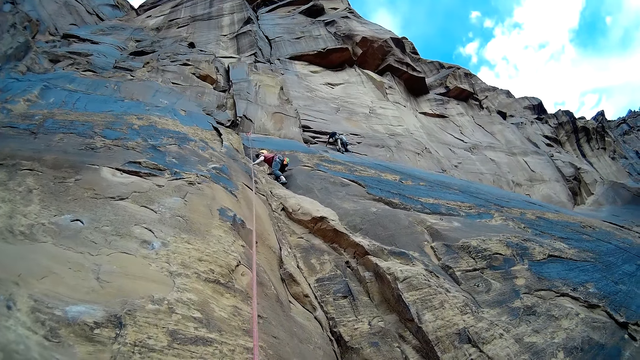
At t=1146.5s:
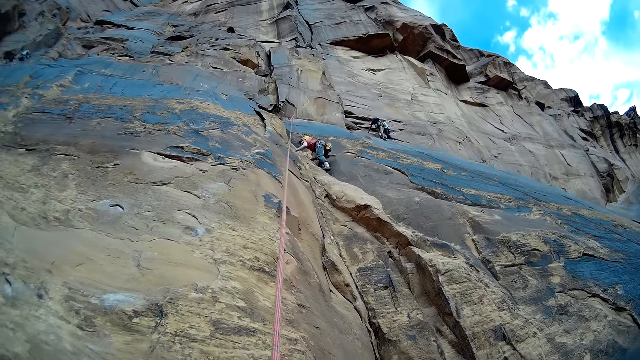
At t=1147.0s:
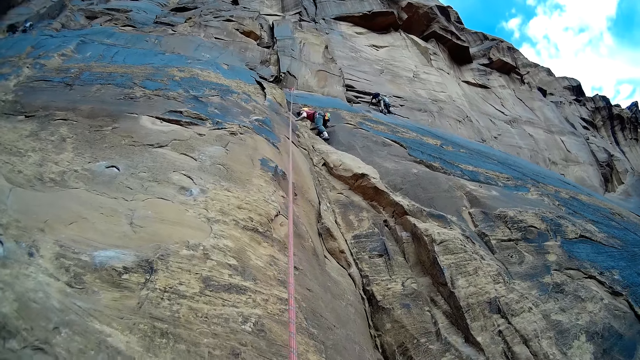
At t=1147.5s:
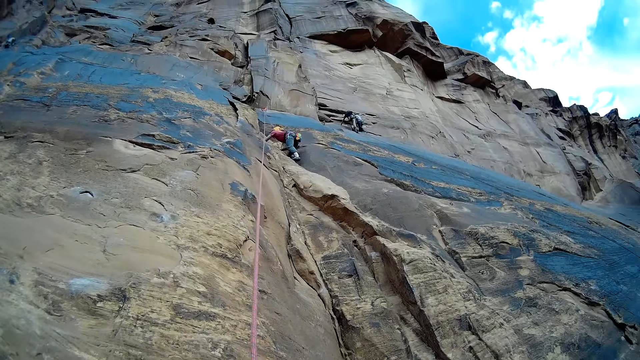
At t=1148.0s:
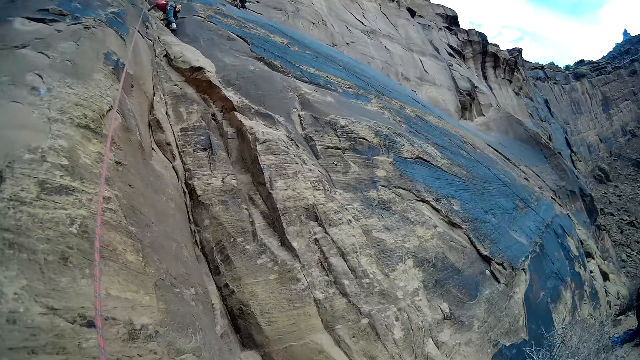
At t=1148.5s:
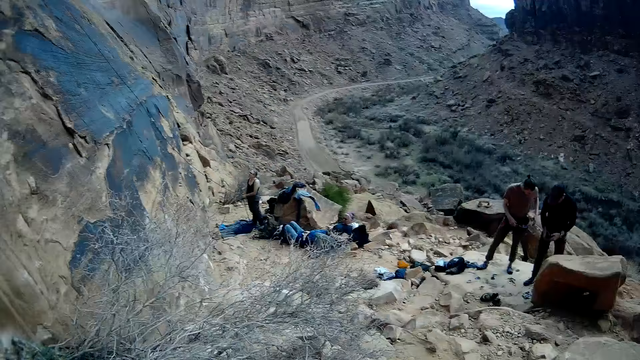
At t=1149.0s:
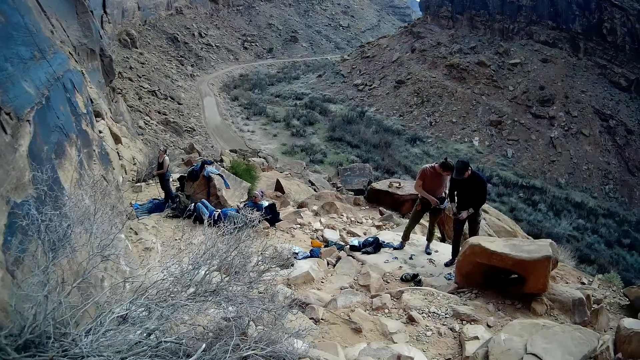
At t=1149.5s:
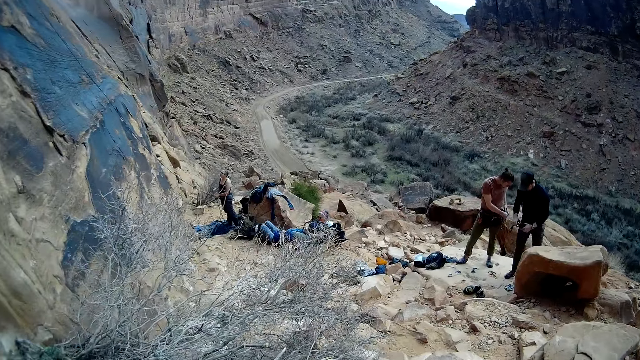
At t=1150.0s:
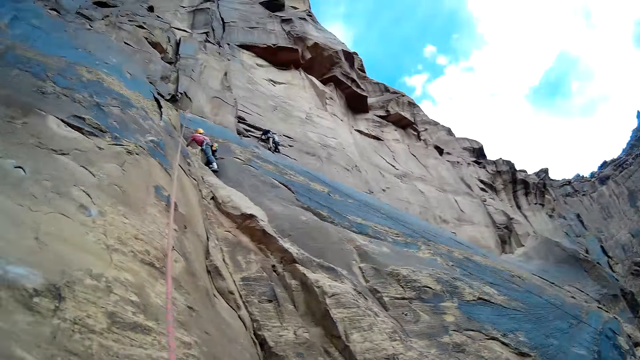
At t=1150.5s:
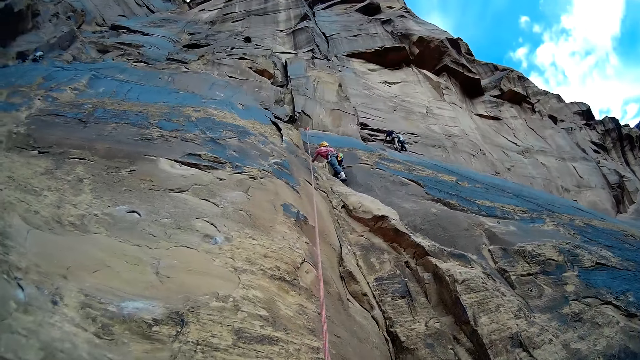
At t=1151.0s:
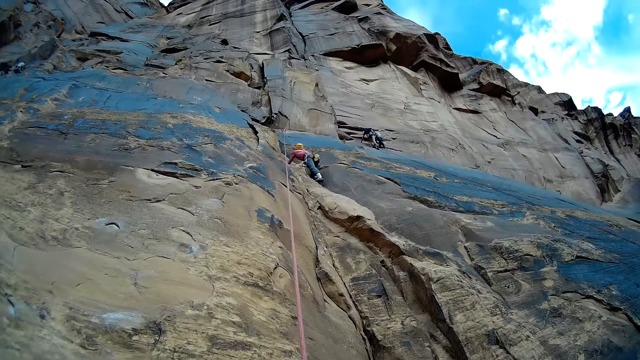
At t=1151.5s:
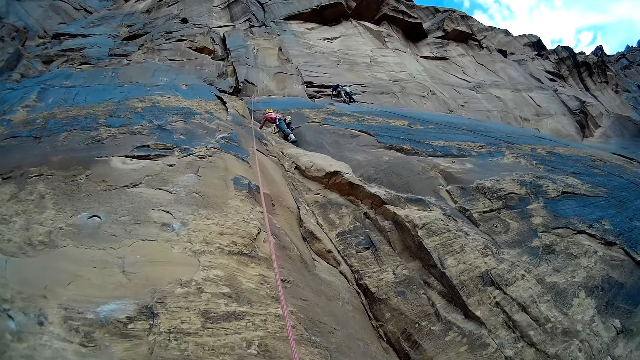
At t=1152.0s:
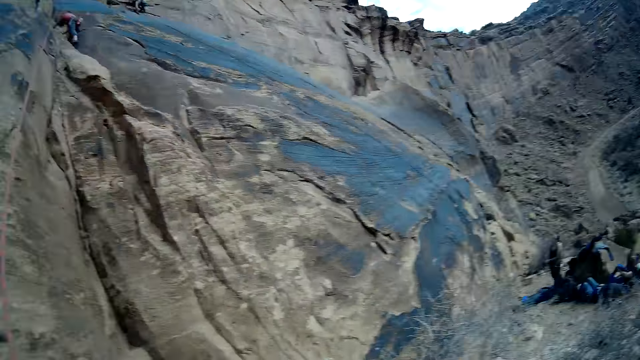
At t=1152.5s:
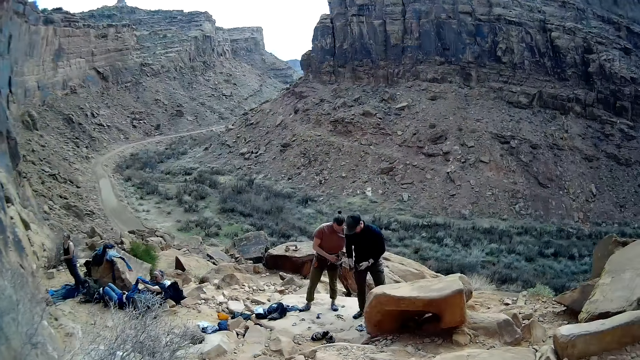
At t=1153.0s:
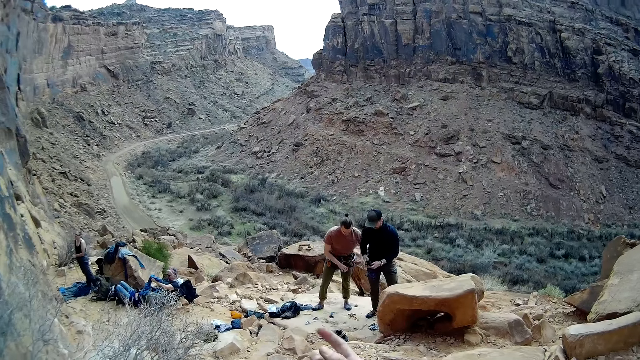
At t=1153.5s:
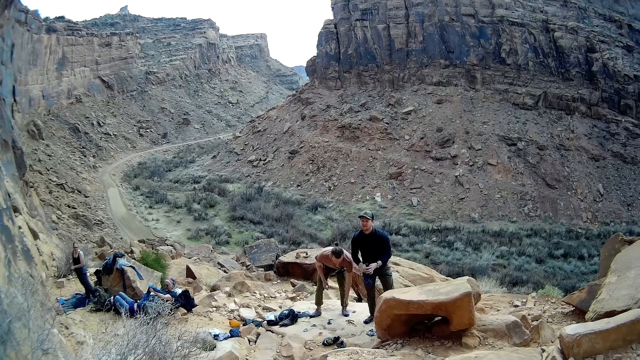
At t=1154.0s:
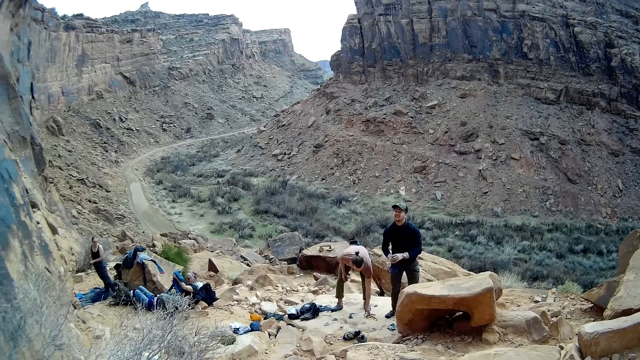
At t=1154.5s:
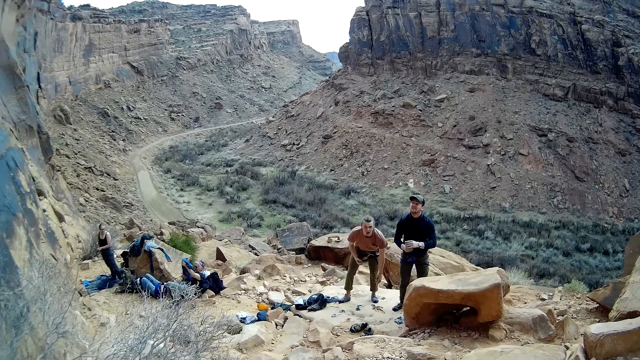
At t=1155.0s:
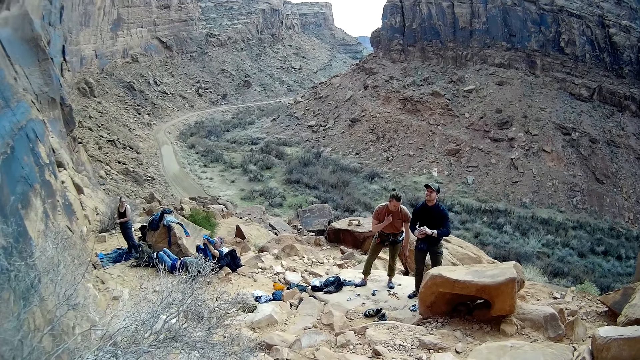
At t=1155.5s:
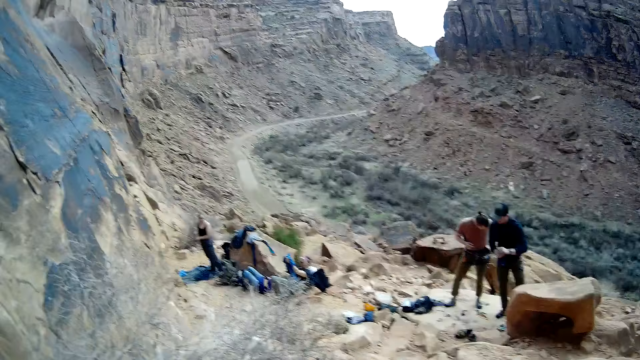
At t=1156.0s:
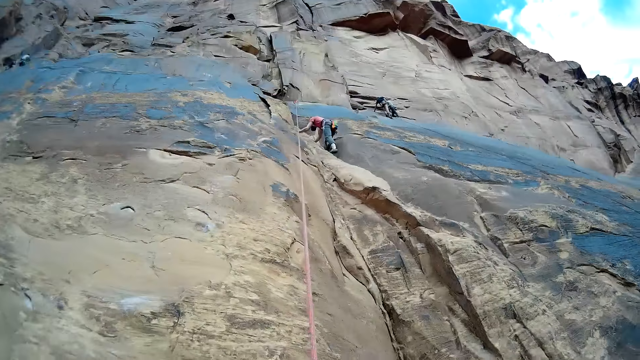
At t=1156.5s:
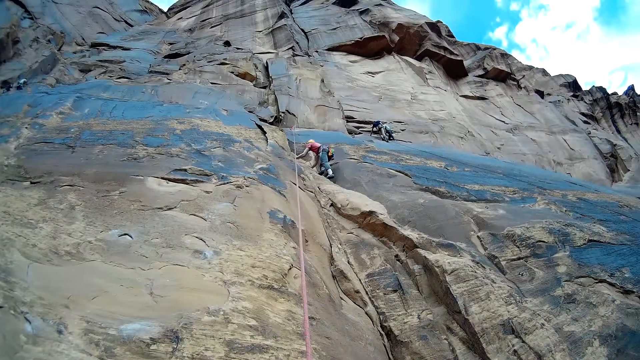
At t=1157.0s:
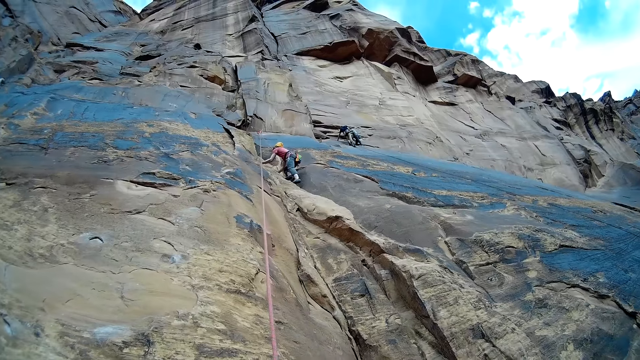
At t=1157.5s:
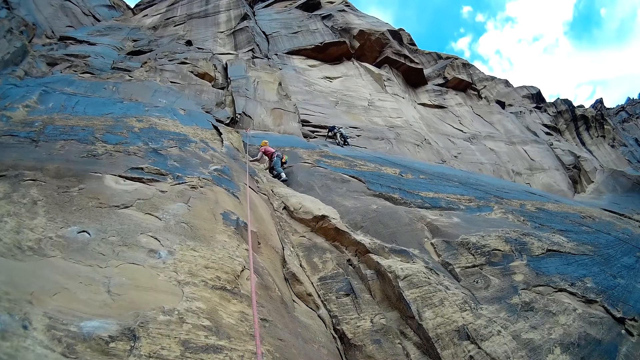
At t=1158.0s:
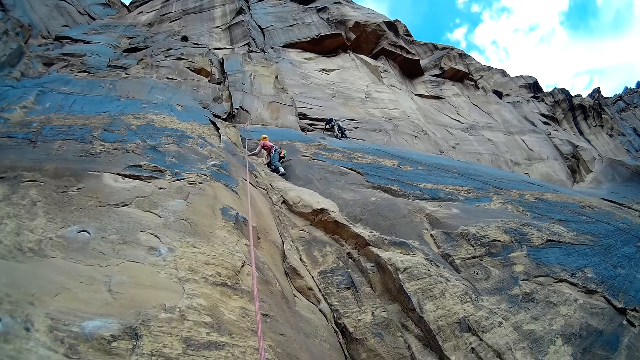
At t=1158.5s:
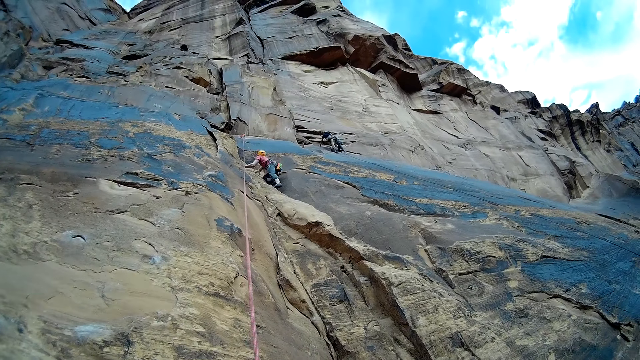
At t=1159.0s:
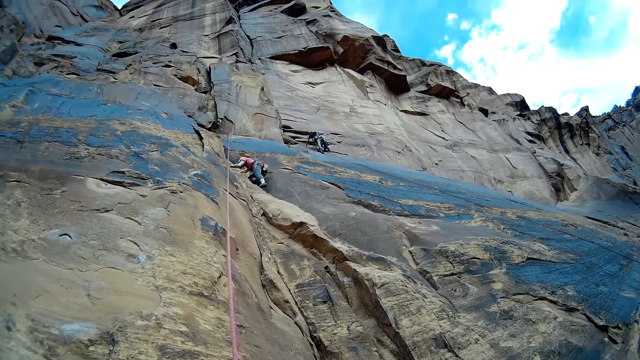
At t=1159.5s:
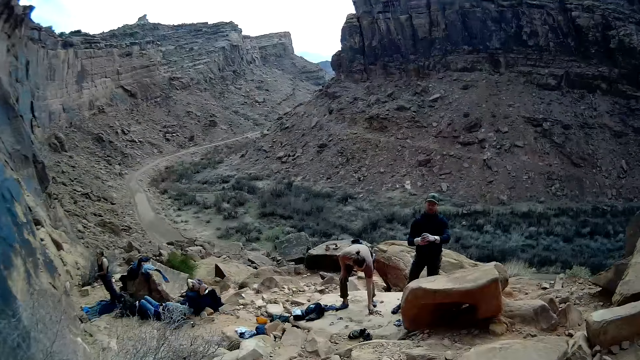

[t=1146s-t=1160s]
The camera wearer looks around. They talk to a man. They look around.

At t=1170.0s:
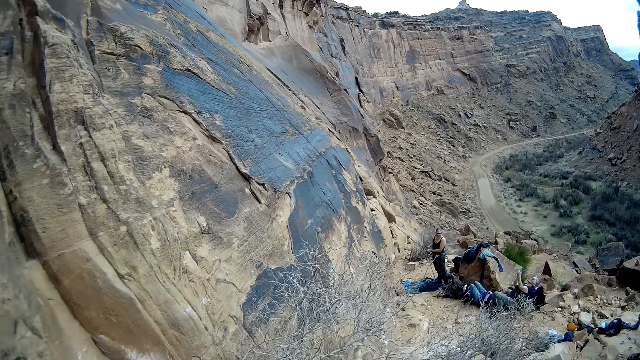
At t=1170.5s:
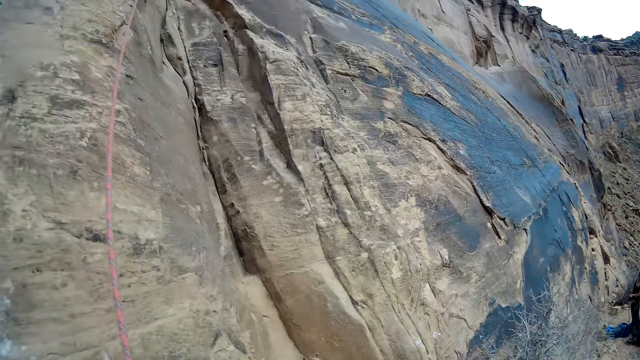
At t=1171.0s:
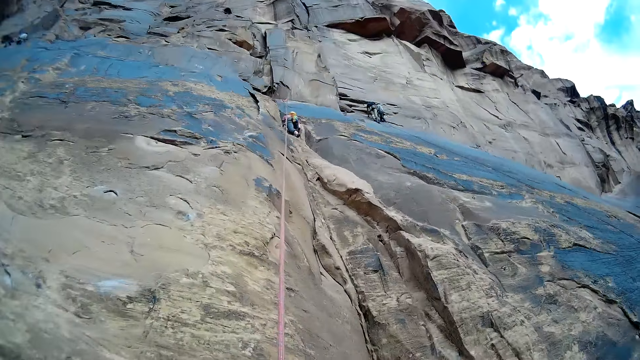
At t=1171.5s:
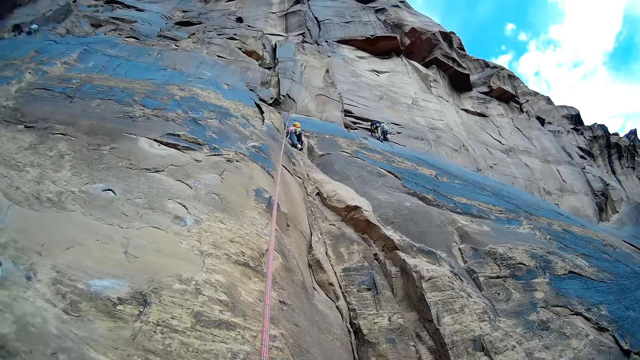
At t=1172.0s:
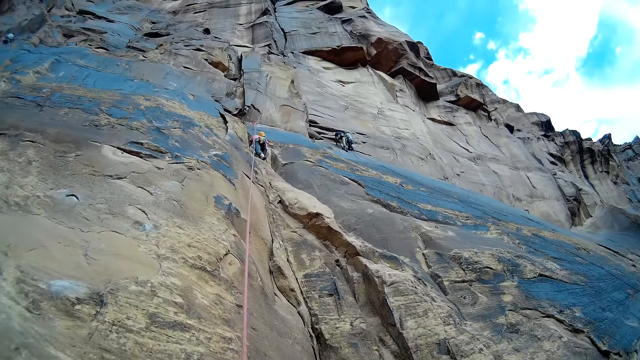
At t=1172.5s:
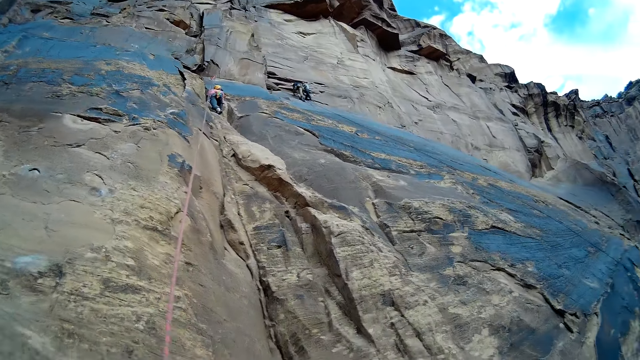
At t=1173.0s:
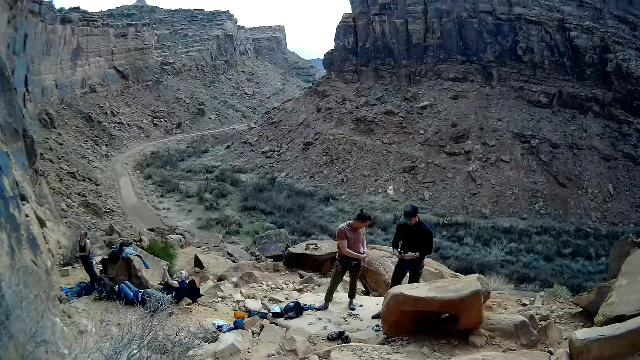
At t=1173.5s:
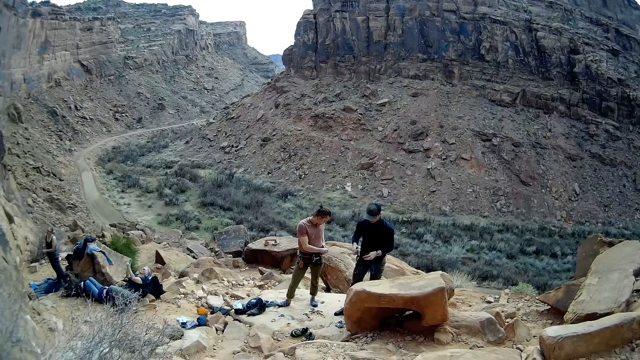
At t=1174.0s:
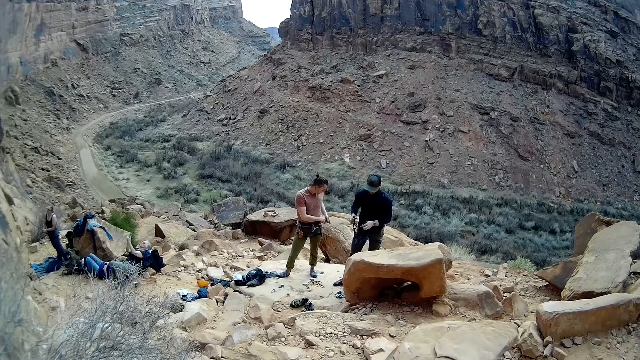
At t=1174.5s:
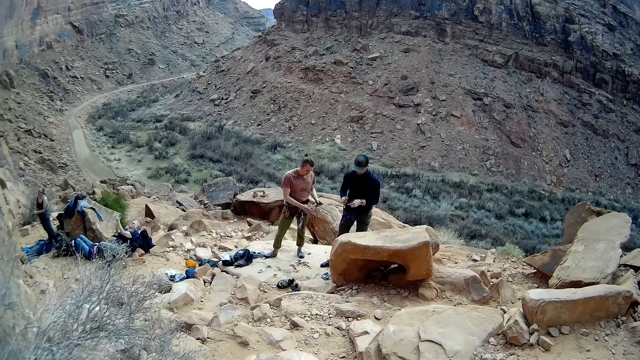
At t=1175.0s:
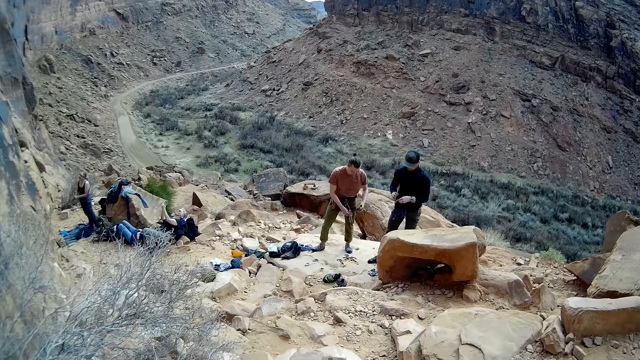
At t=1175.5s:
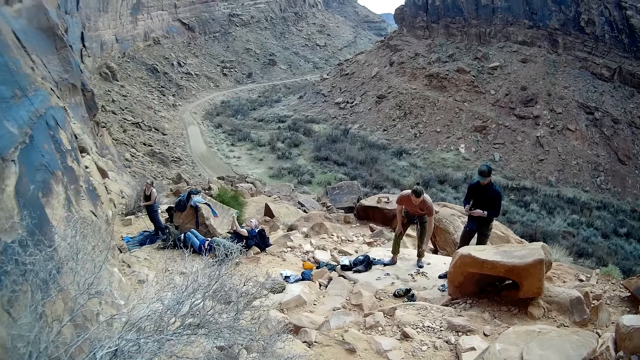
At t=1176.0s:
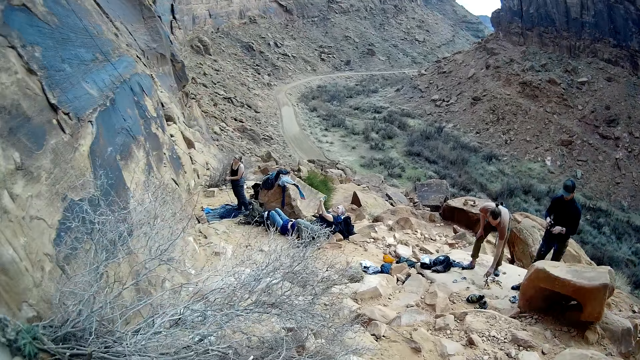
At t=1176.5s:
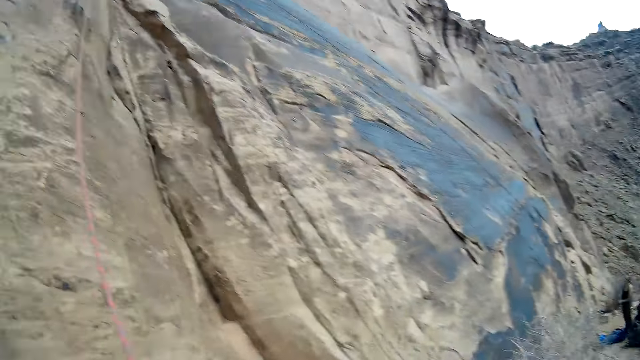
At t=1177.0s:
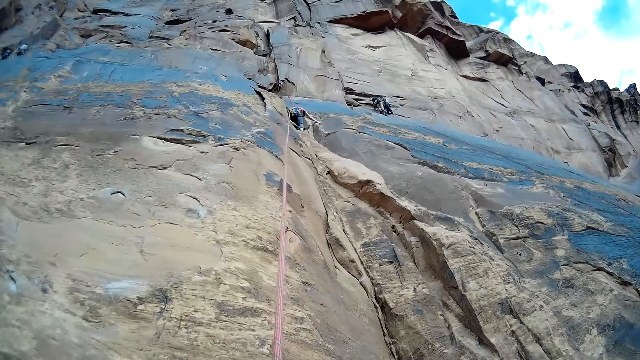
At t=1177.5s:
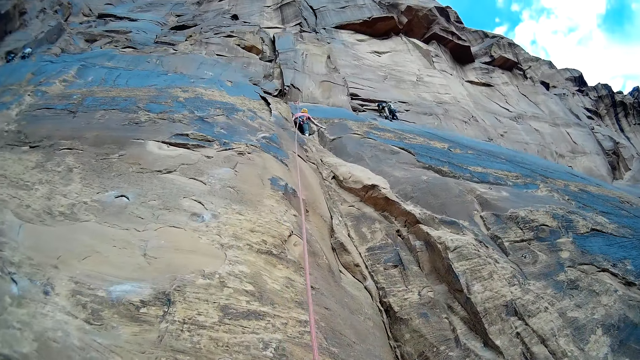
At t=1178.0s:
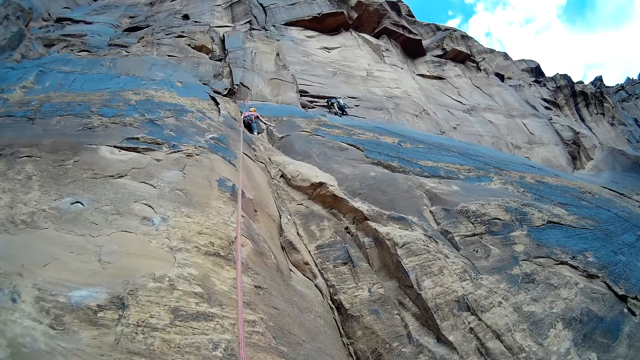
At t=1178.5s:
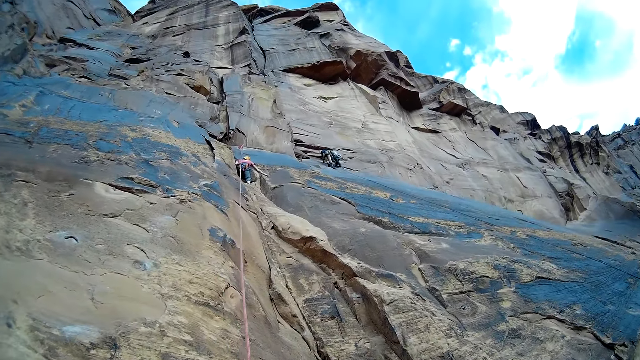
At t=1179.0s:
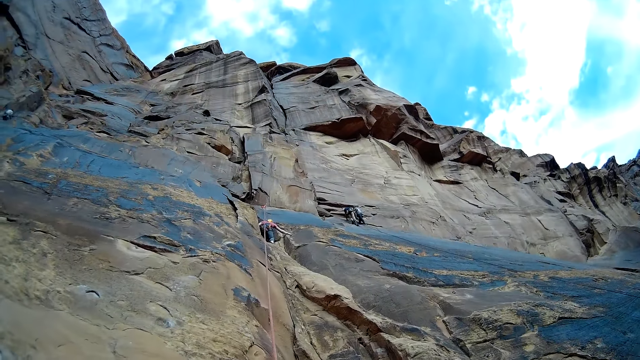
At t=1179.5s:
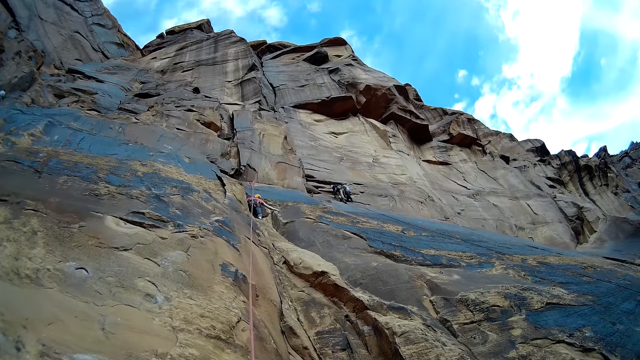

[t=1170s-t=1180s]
The camera wearer looks at a man and another man. They look around.
